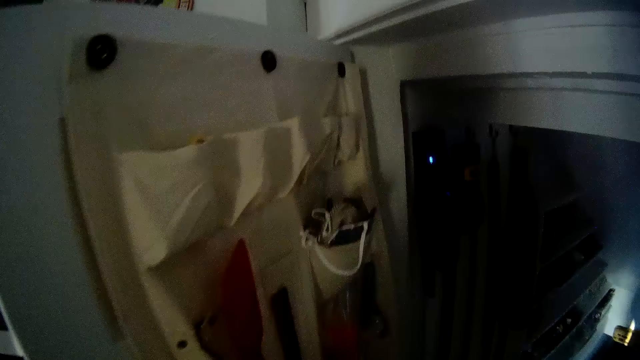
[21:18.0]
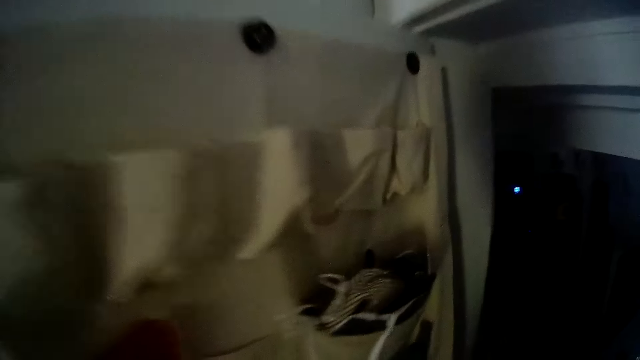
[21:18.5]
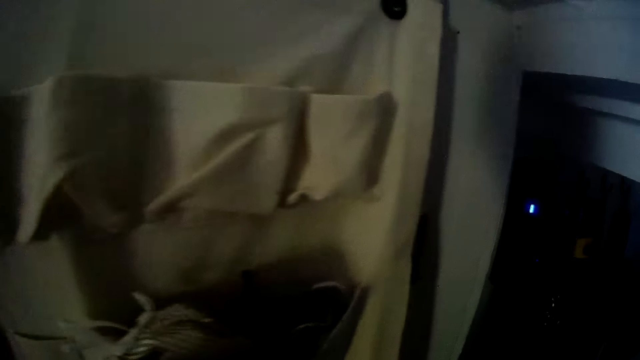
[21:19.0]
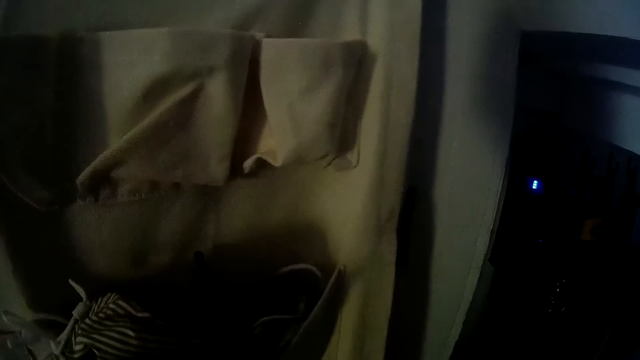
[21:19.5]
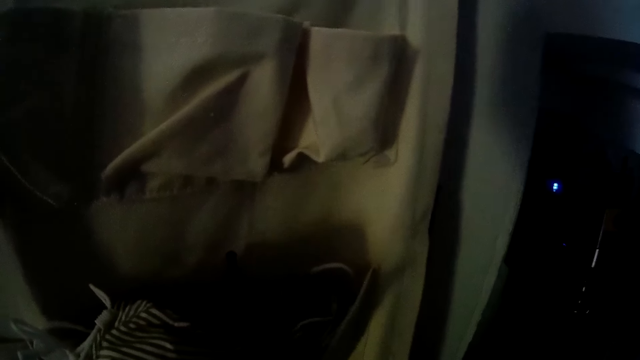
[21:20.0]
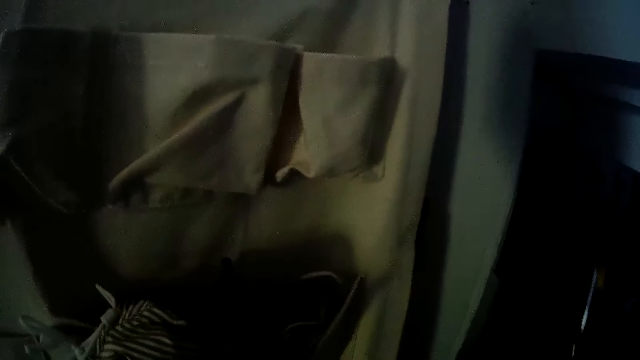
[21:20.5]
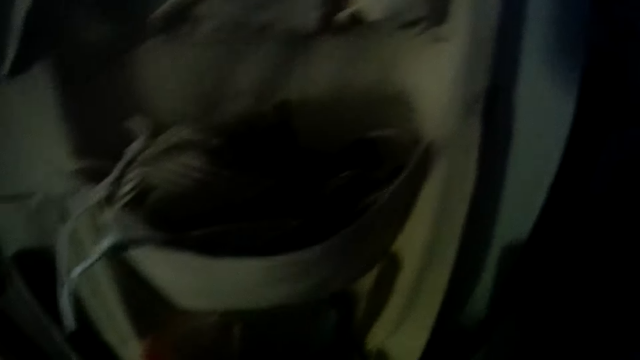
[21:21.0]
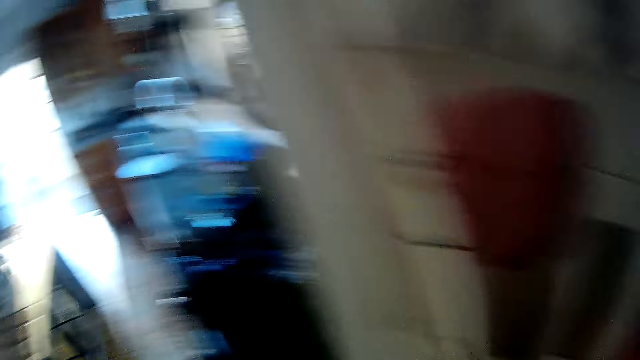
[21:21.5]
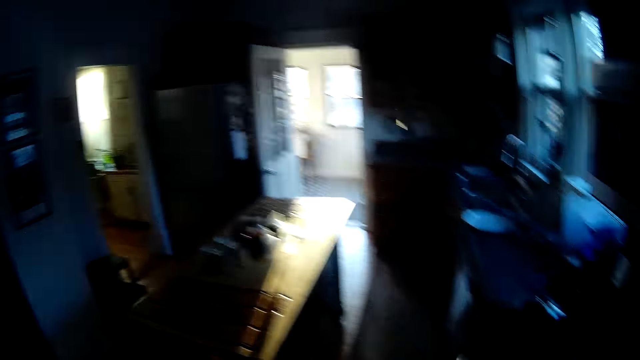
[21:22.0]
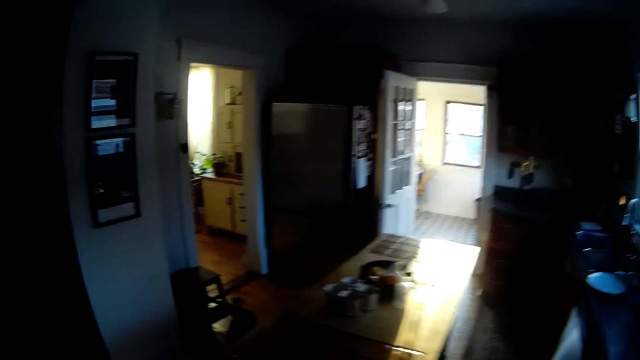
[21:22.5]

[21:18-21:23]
The camera wearer opens the pantry with his right hand.

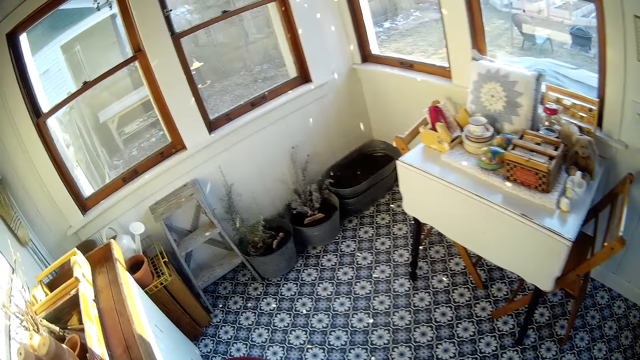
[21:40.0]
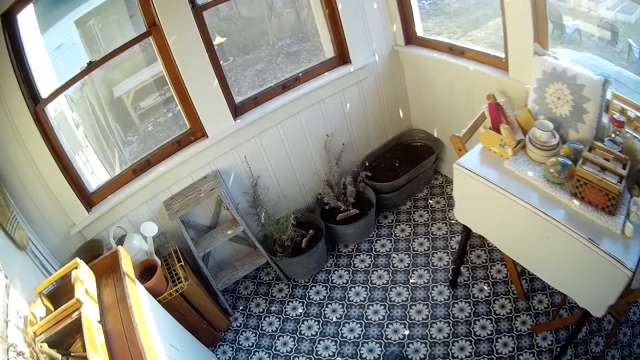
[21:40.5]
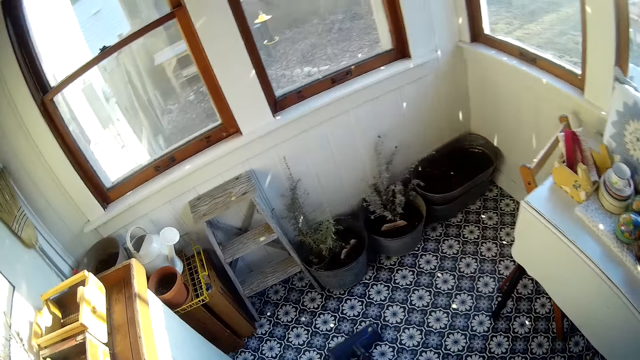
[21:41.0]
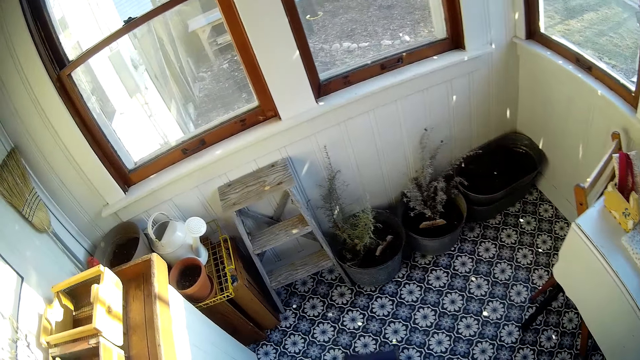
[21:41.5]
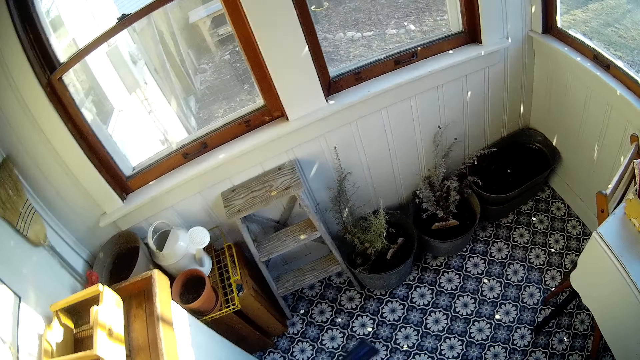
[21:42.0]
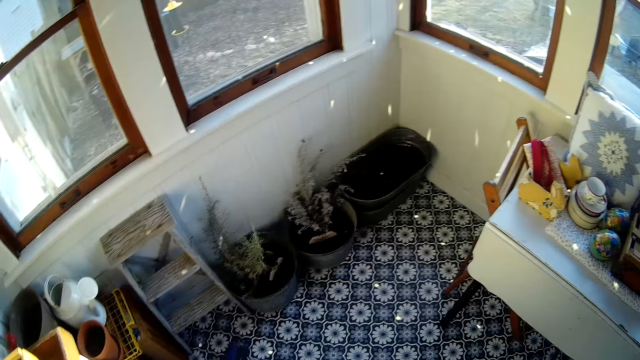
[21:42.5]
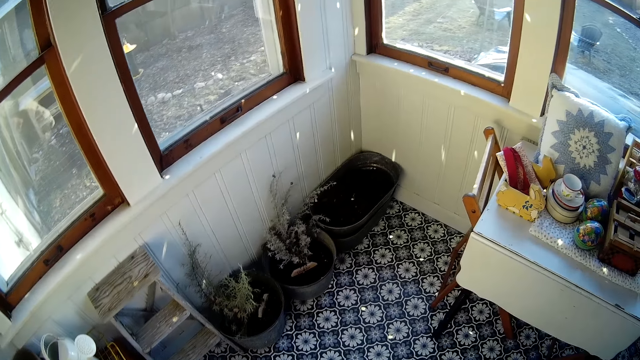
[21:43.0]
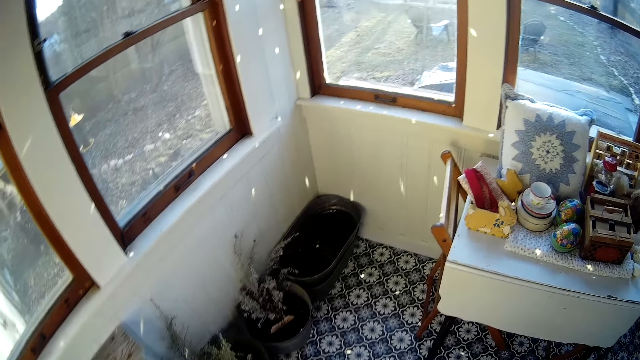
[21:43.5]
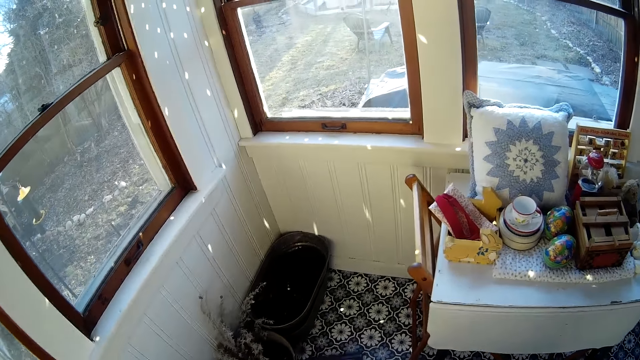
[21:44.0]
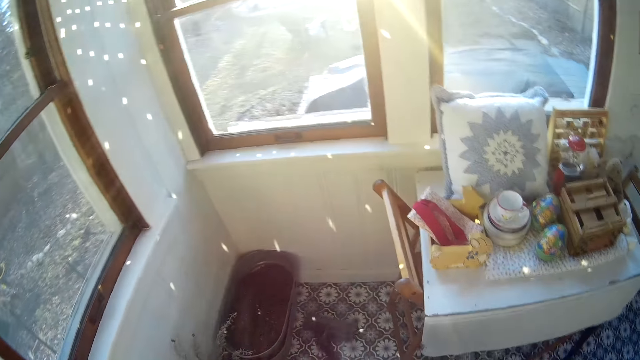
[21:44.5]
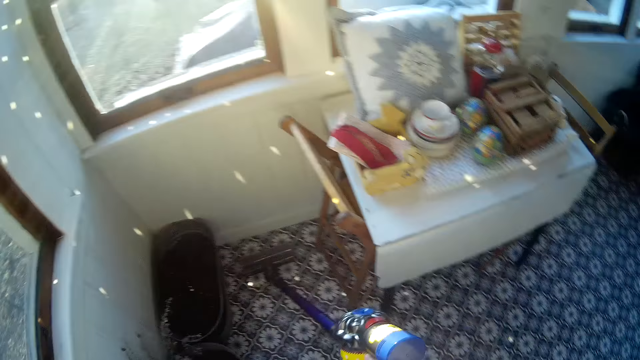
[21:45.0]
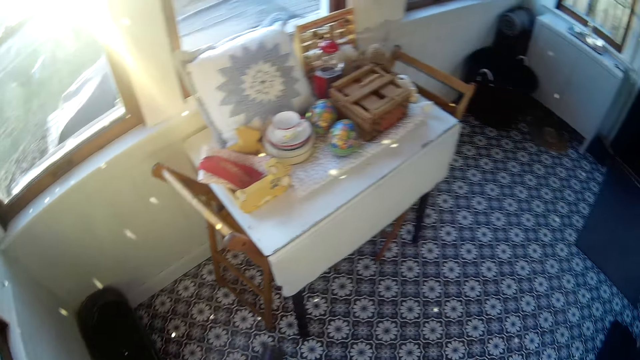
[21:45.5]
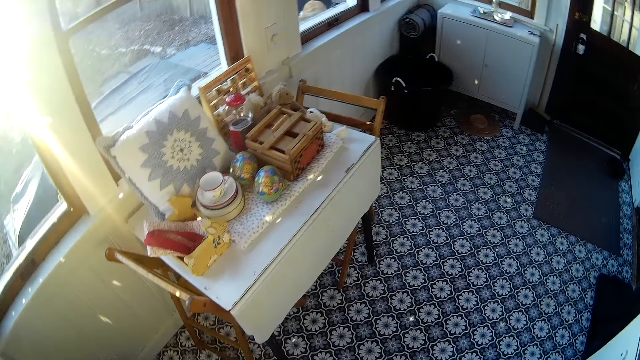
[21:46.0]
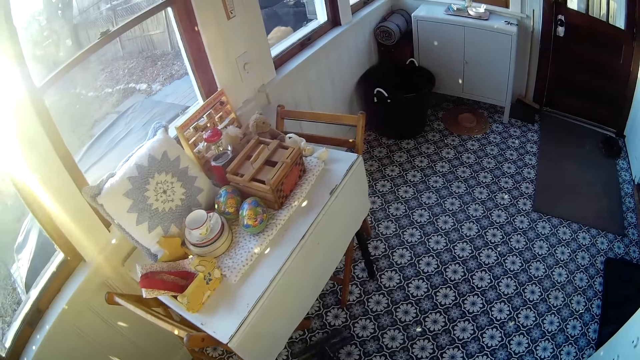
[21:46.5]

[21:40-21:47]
The camera wearer cleans the floor with a vacuum cleaner.

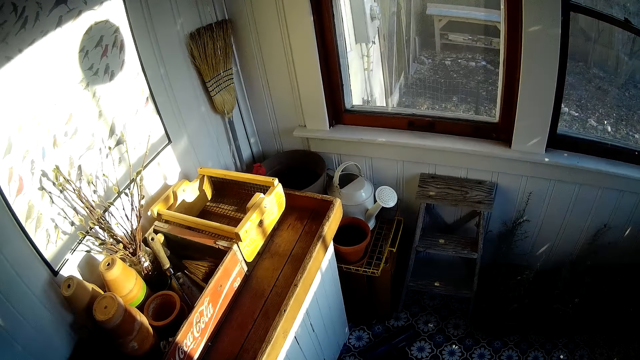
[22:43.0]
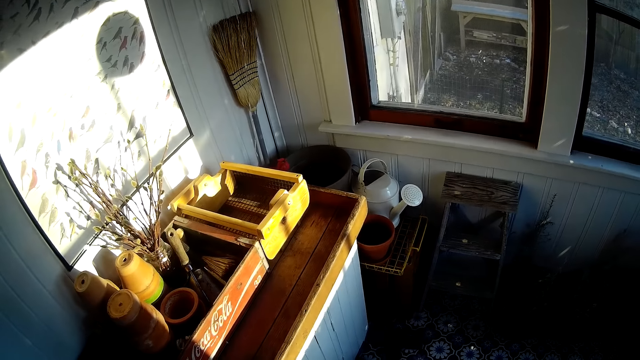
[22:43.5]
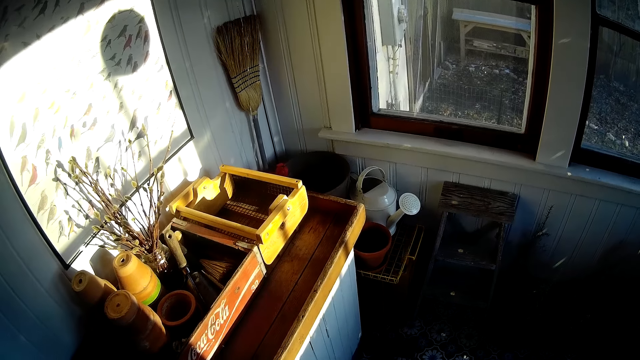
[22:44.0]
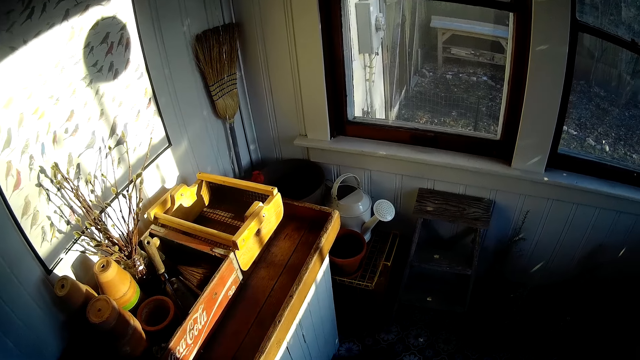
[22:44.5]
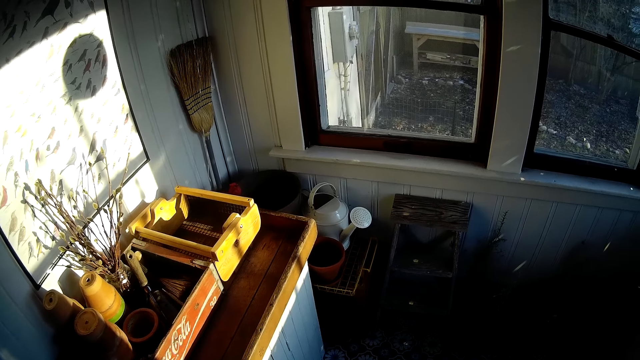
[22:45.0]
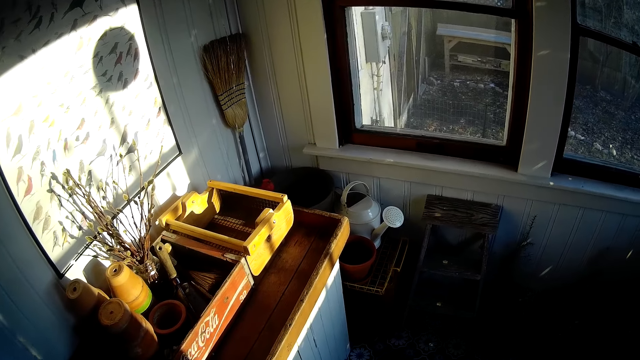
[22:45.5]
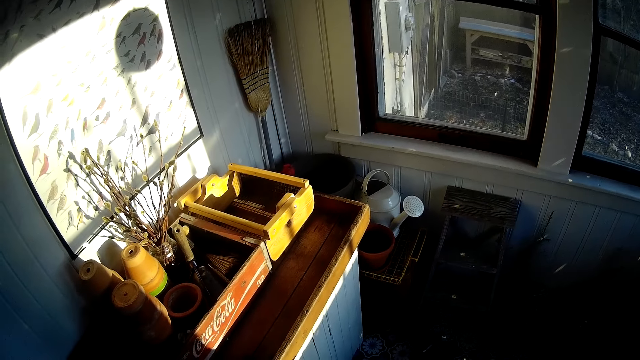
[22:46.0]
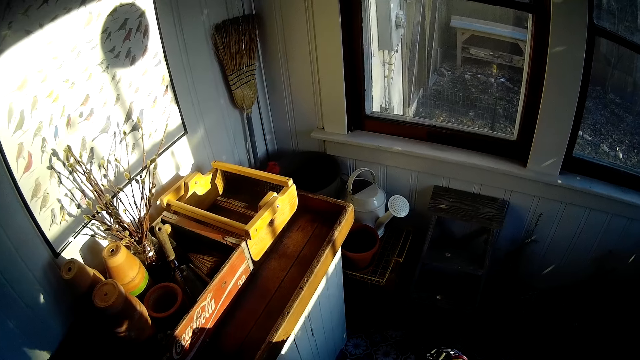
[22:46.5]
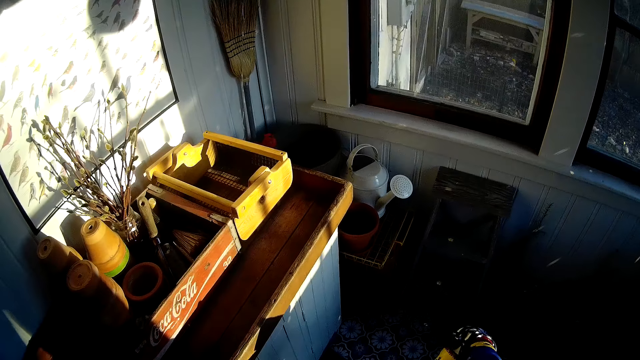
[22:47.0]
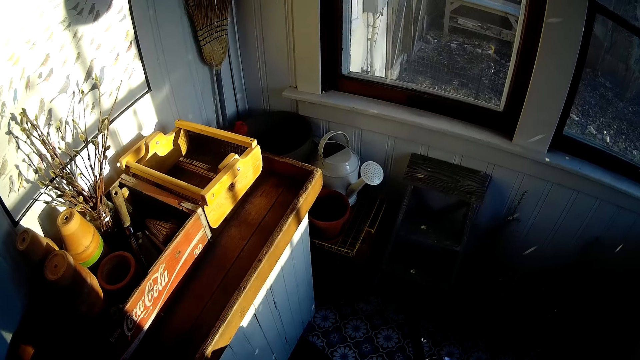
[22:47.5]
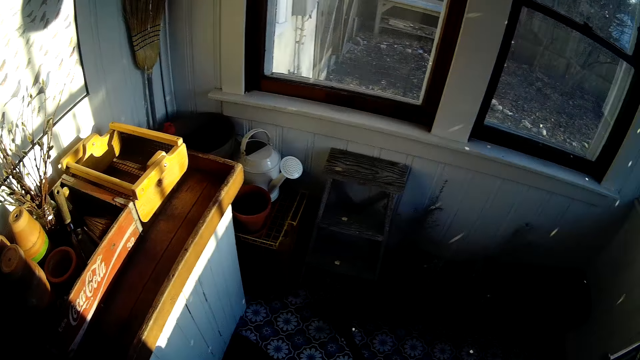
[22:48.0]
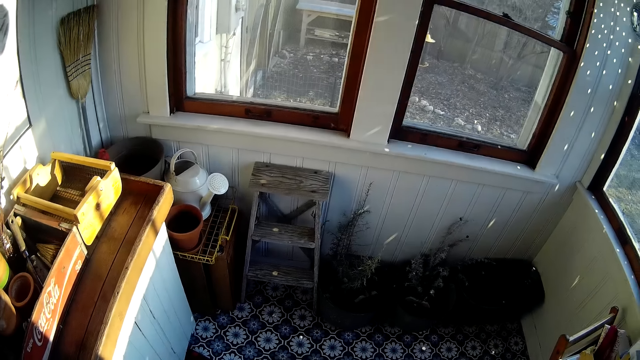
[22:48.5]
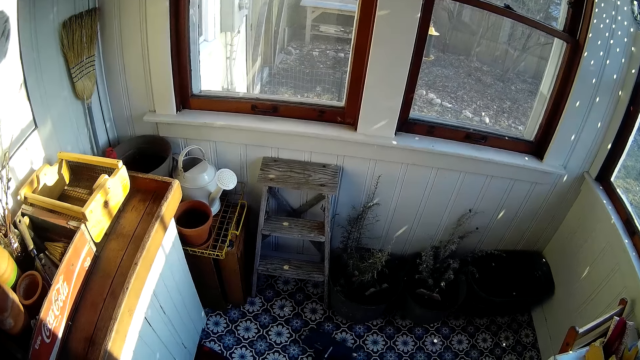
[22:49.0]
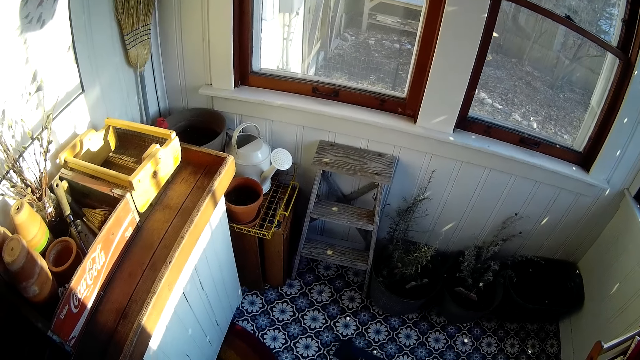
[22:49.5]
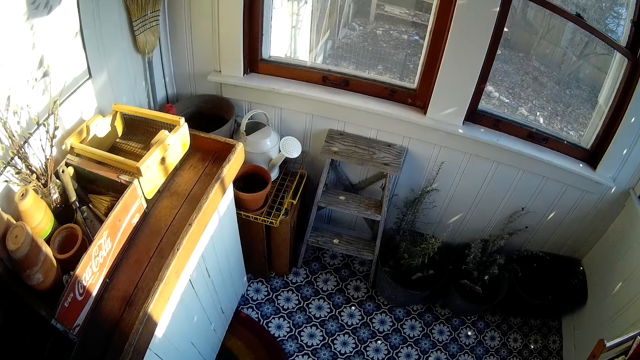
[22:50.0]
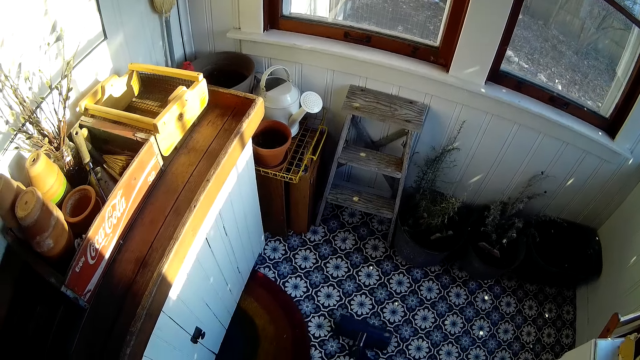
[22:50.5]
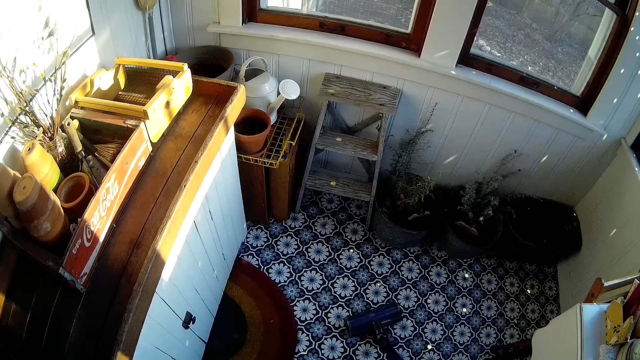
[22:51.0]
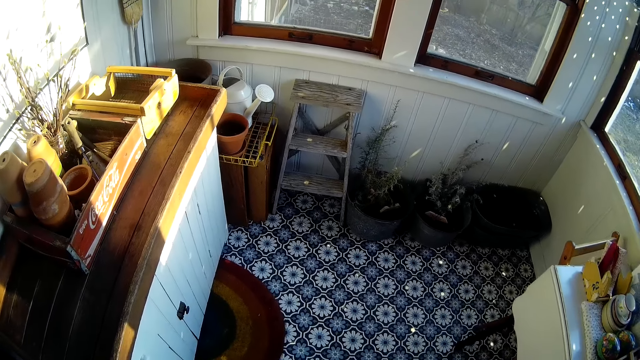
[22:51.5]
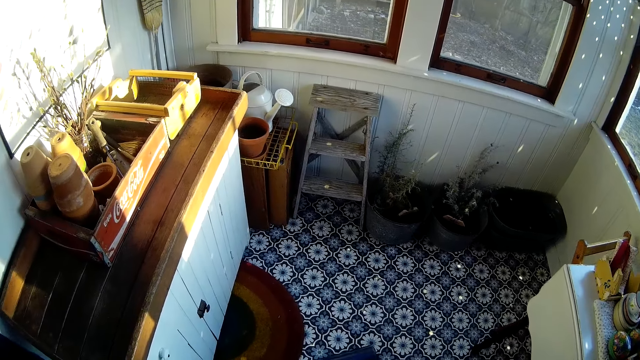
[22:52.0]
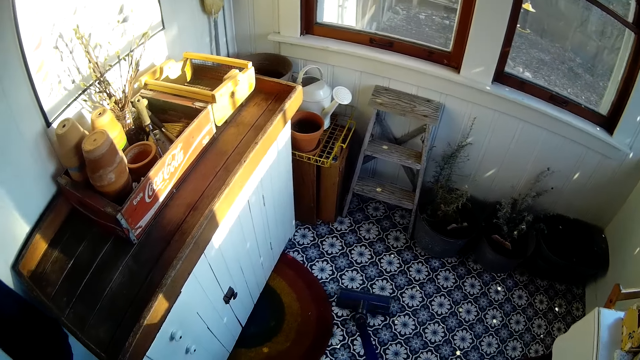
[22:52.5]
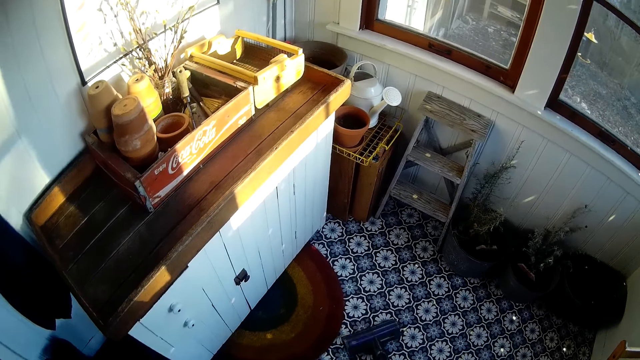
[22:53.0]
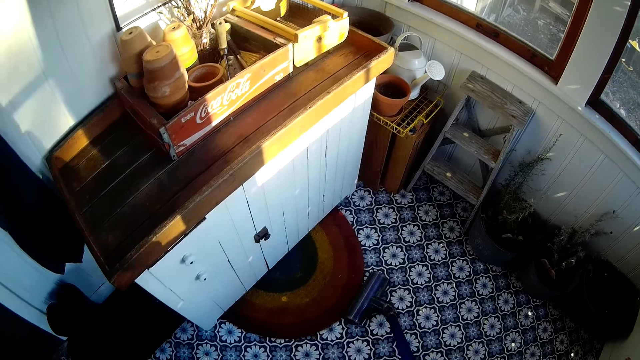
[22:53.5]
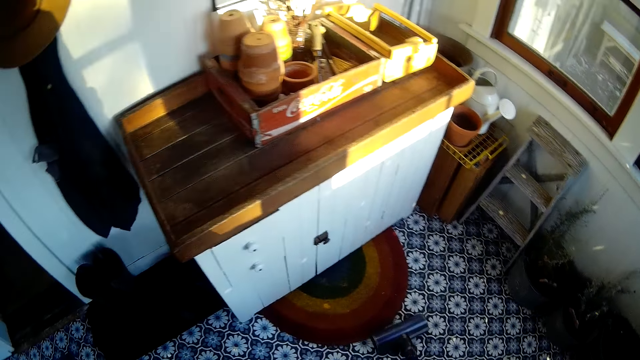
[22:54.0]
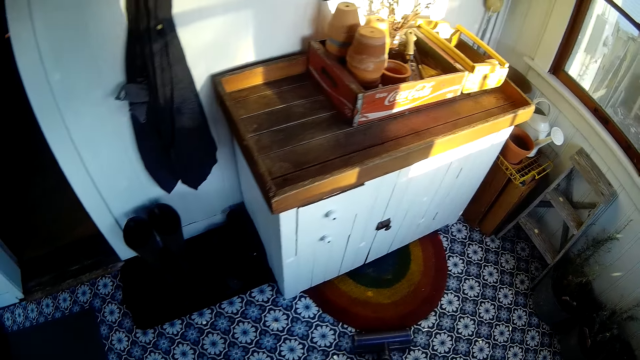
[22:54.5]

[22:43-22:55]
The camera wearer looks at the top of the table. They turn back and forth. They look at the ground. They vacuum the floor. They turn towards the door.
